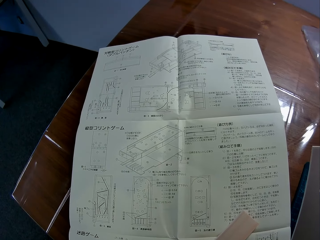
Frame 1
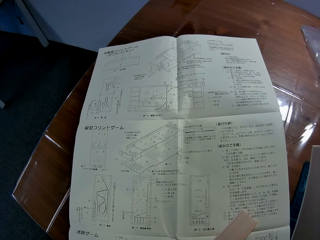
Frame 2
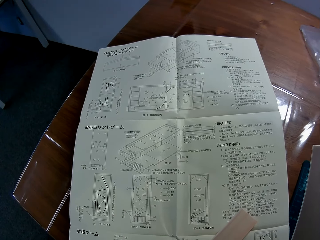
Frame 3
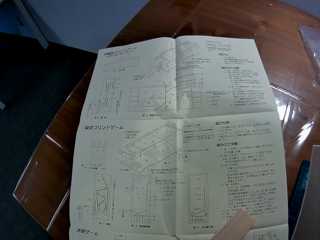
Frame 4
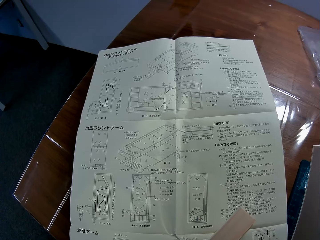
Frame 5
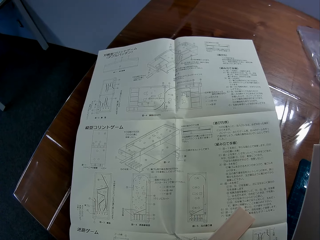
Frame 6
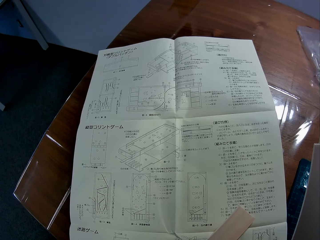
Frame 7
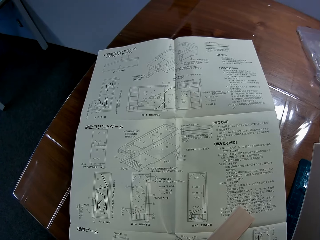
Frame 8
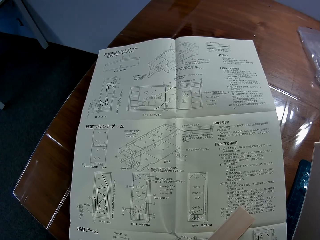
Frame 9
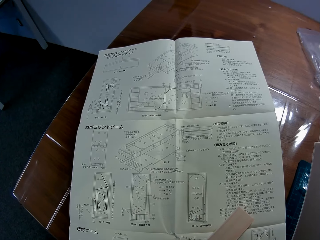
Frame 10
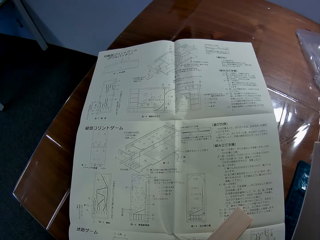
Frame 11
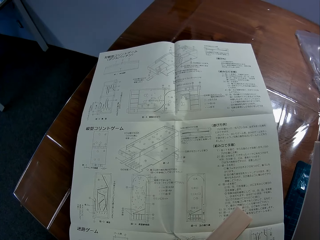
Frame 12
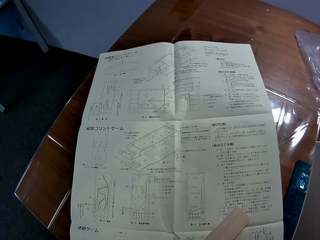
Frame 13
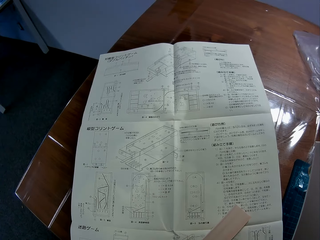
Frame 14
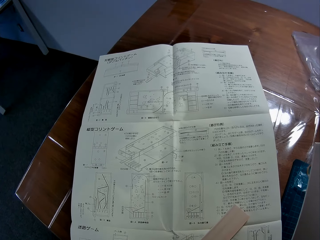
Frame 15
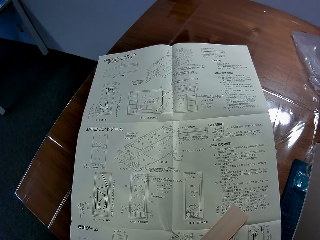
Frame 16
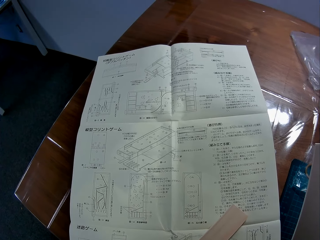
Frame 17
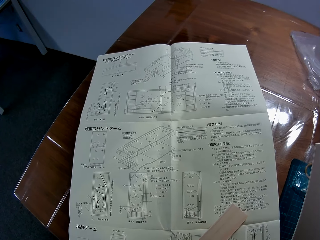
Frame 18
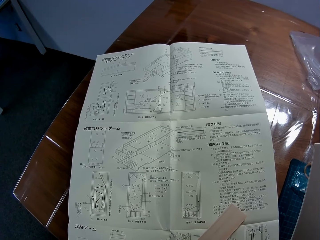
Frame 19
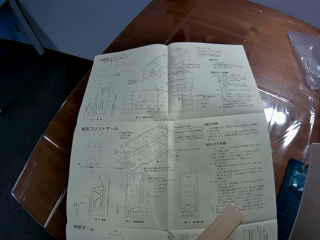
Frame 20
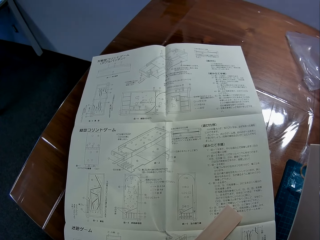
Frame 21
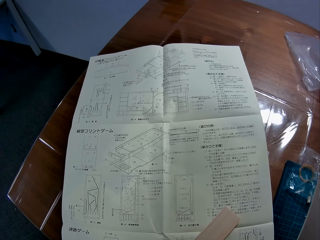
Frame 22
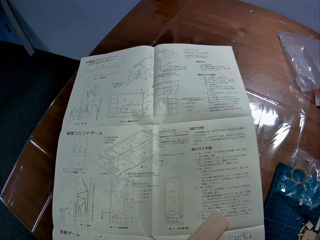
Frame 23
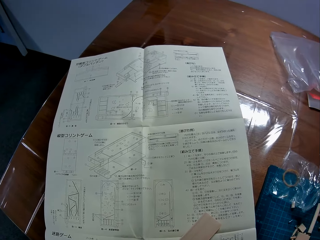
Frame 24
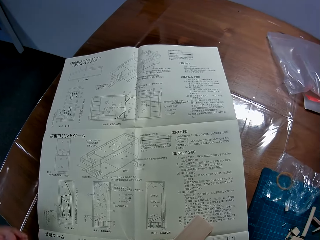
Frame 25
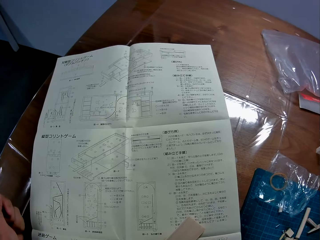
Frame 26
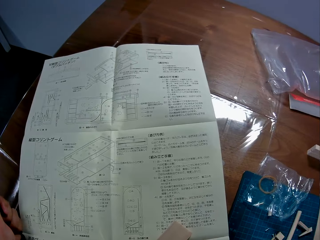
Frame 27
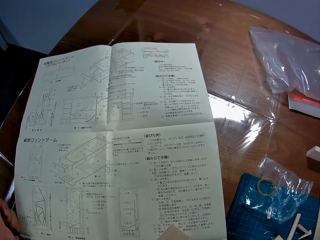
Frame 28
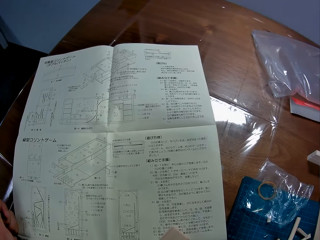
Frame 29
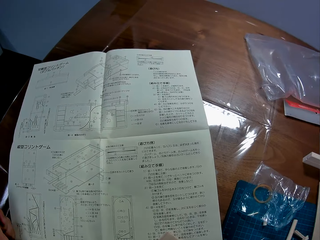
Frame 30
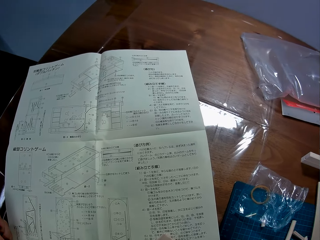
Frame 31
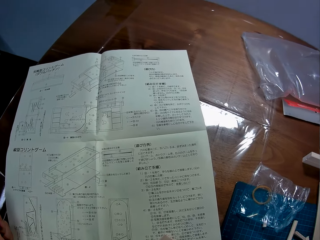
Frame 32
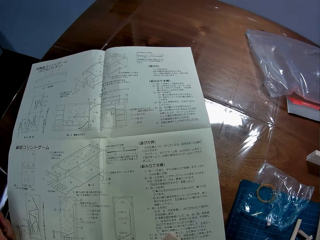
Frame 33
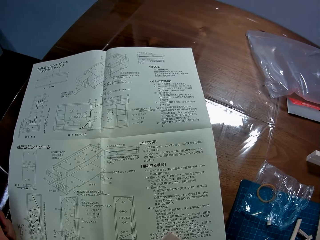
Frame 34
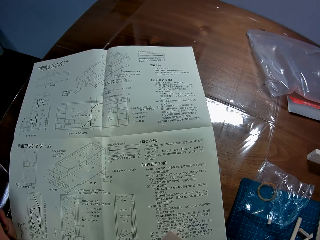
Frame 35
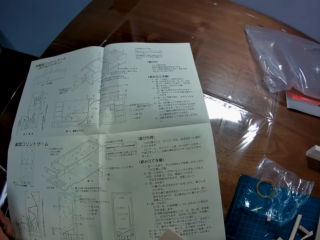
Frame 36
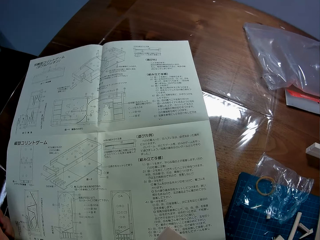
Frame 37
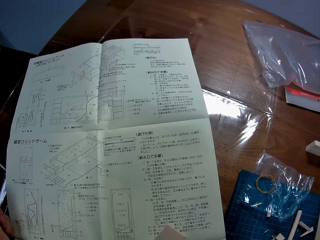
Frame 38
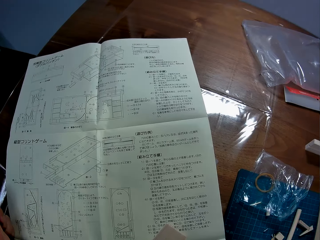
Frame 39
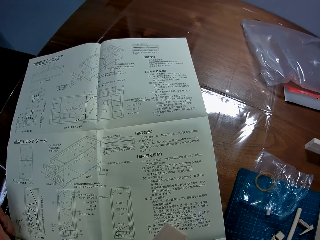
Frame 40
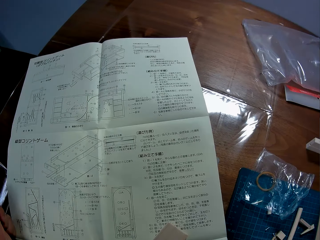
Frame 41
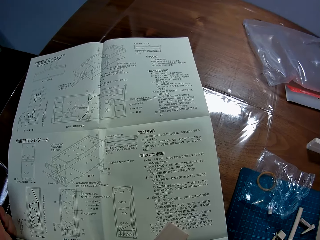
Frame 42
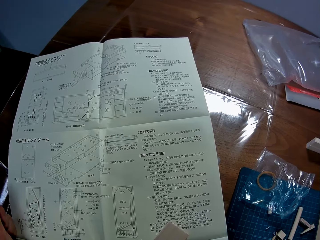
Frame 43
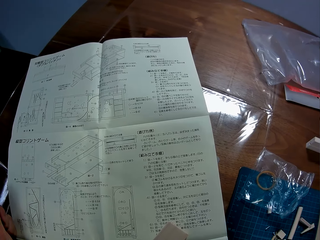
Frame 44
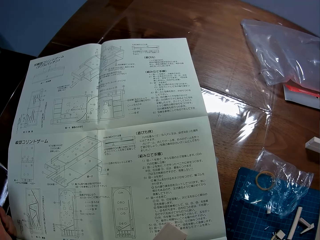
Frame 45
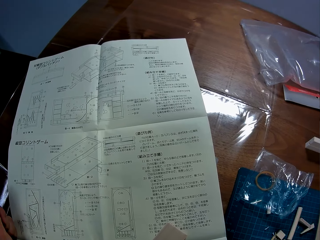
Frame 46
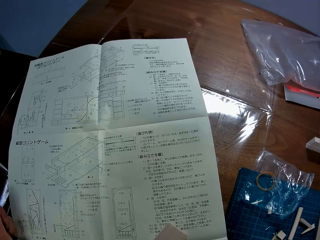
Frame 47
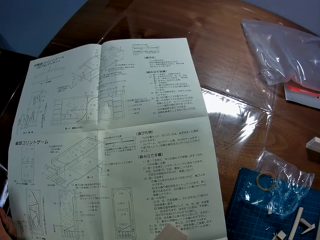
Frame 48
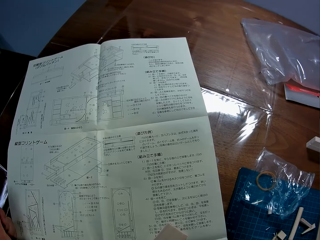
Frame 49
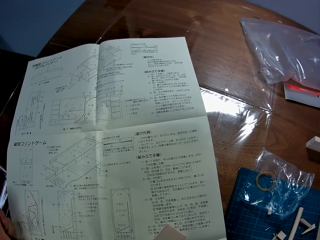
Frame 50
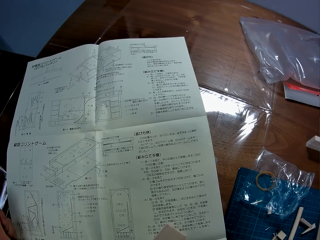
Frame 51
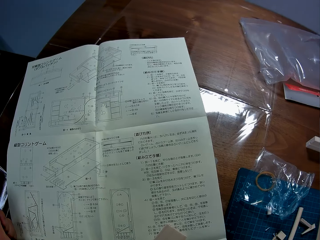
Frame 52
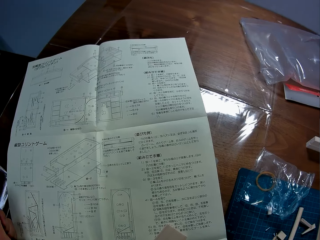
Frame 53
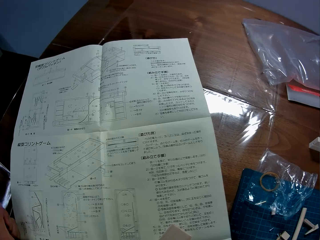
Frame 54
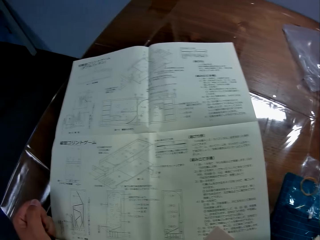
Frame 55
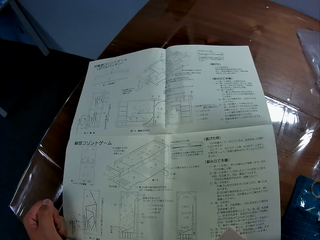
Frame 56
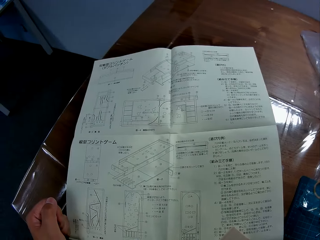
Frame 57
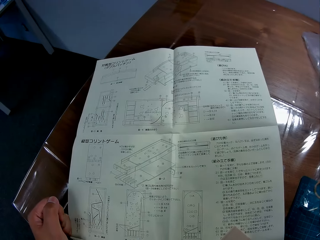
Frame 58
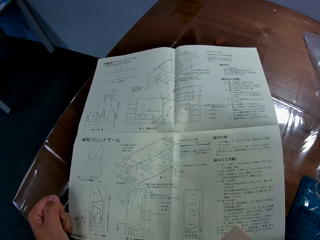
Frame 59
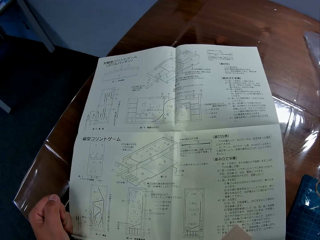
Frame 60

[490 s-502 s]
The camera wearer places his left fist on the table. He stares at the blueprint paper on the table.

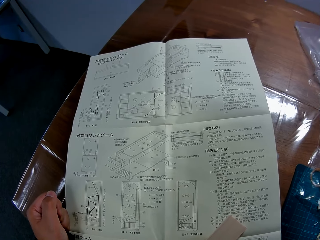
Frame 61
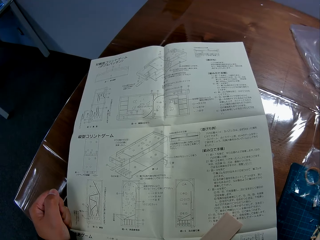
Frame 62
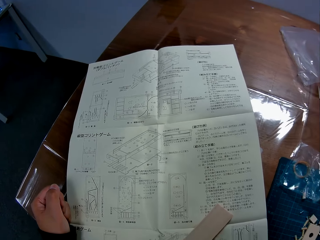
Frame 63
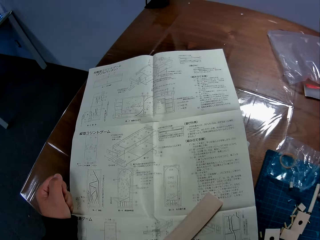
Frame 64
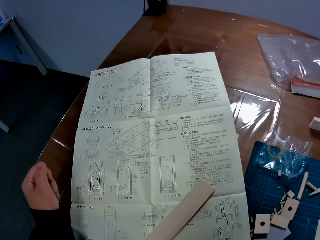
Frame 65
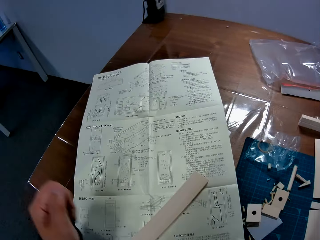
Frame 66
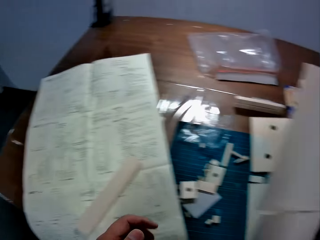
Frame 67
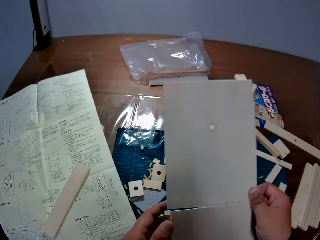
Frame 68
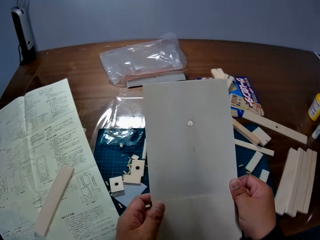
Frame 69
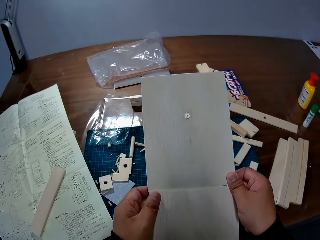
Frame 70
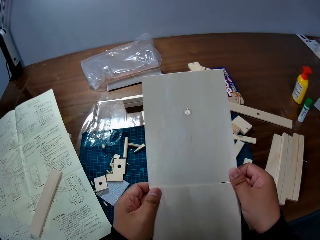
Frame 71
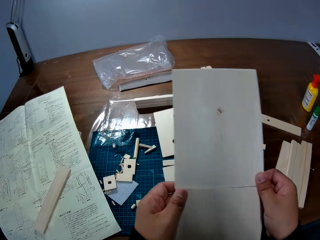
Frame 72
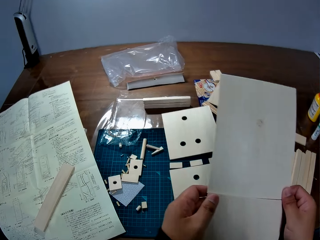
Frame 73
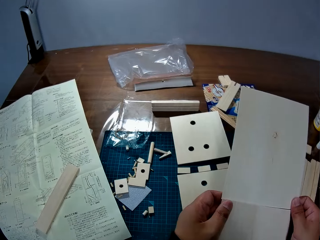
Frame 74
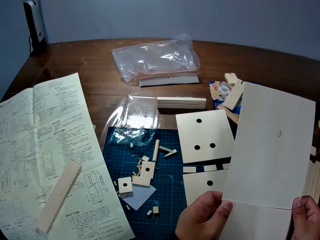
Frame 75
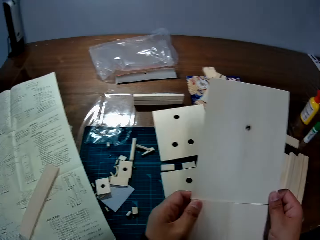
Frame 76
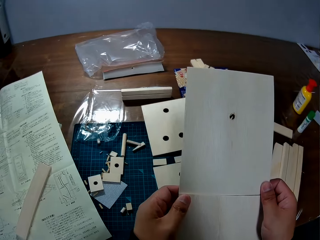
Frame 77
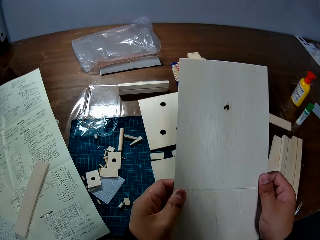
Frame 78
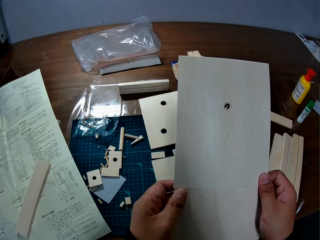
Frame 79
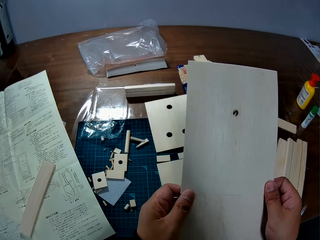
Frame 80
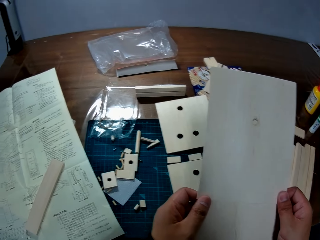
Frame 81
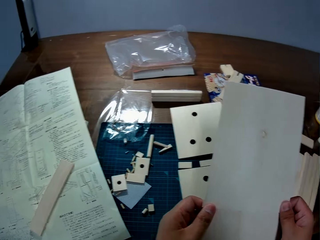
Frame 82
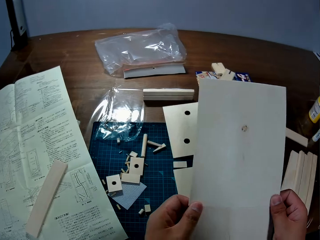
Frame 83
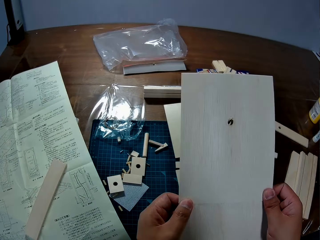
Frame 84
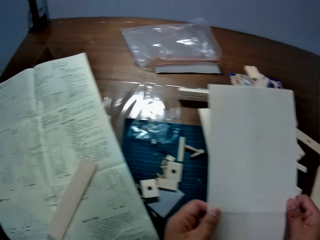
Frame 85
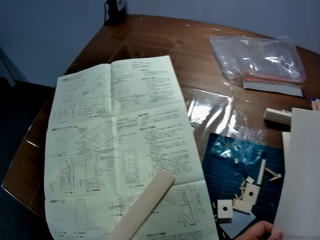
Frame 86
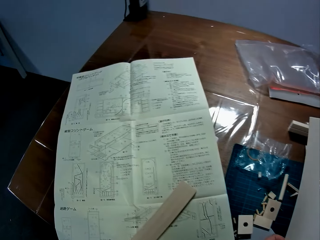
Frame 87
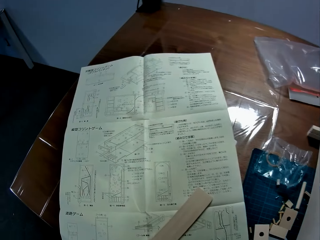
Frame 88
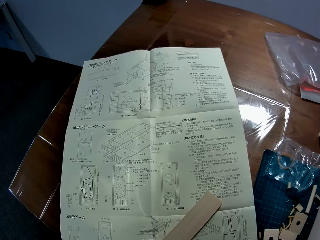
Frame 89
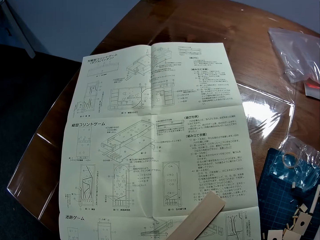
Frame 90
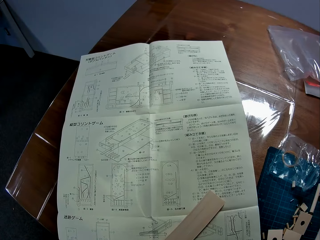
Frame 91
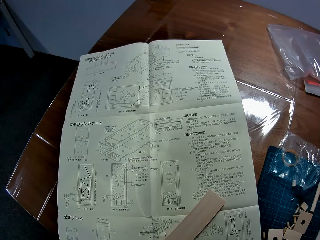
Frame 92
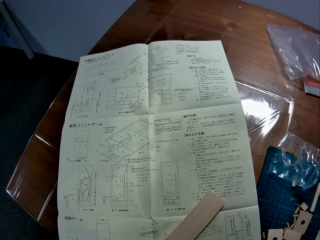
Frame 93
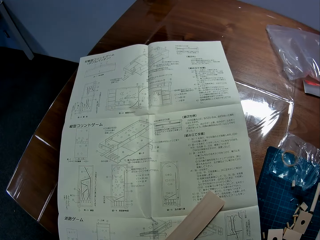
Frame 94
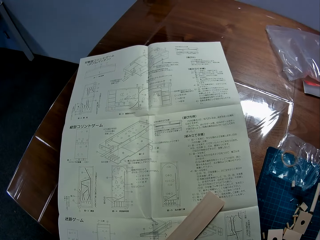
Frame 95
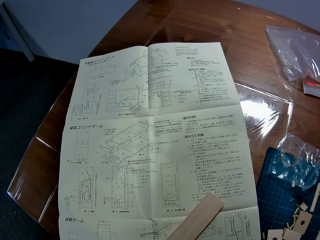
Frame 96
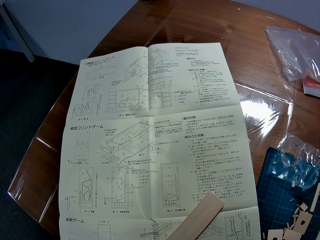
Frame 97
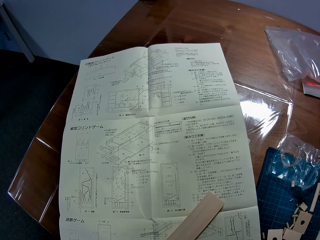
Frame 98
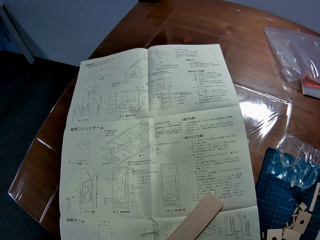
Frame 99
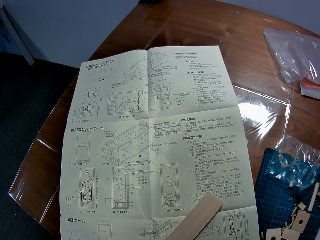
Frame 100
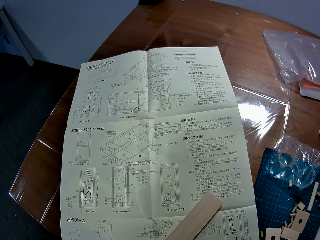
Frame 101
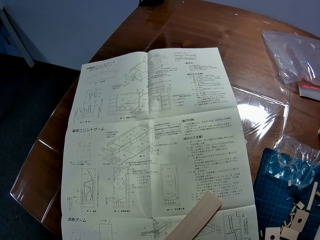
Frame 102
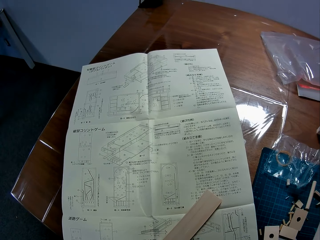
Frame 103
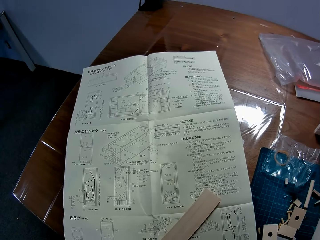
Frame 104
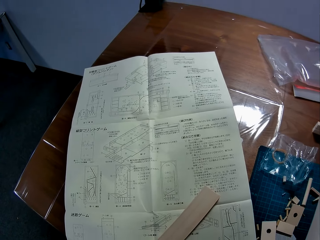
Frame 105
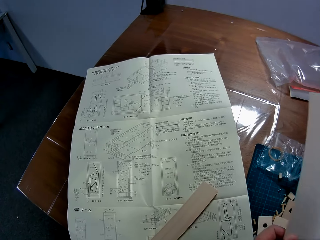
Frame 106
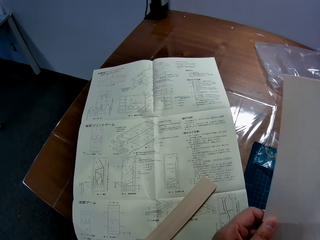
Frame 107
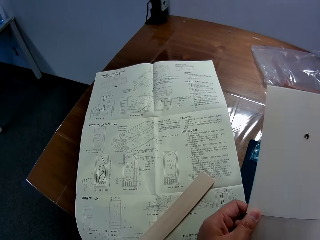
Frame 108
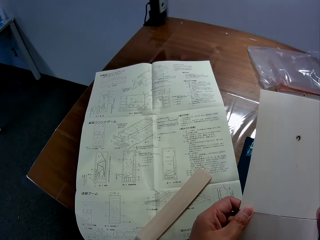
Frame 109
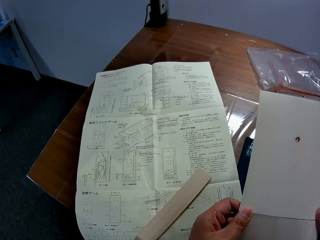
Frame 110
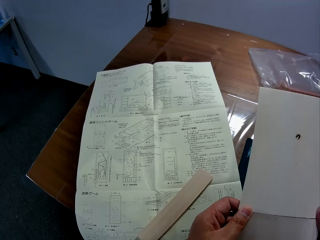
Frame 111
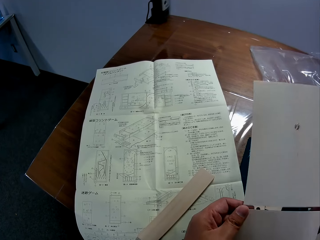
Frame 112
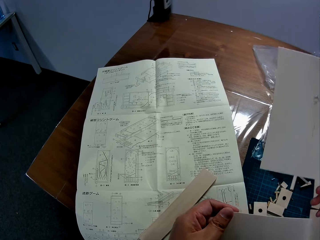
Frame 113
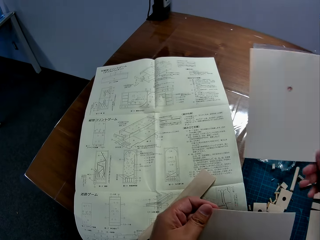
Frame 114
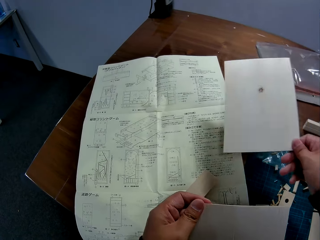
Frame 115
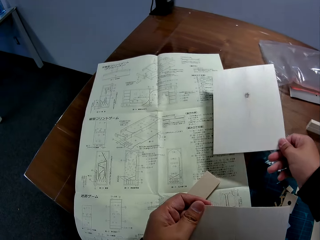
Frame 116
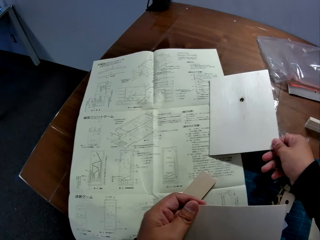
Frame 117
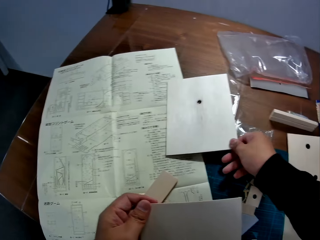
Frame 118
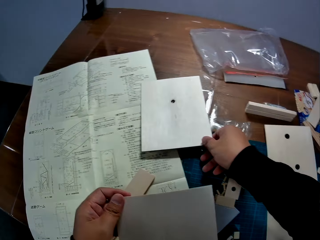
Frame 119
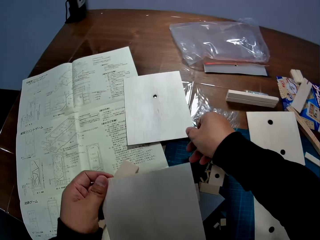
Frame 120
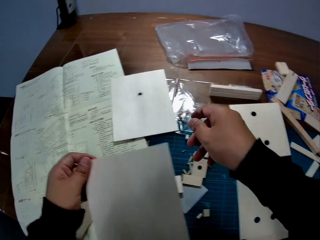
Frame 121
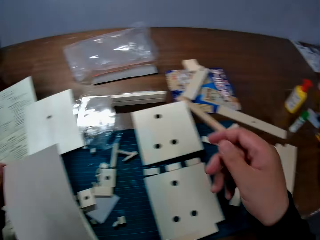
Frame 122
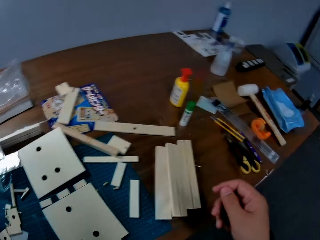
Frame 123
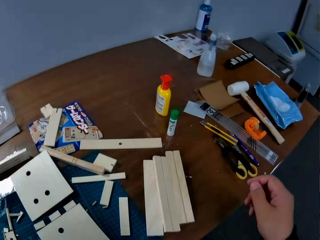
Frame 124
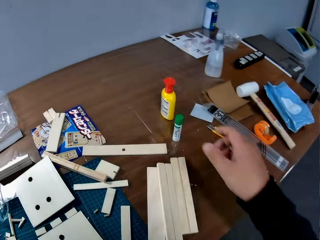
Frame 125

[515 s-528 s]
The camera wearer turns to the wood pieces. He holds the slabs in both his hands. He joins the wood pieces. He turns to the modelling manual. He stares at the blueprint paper on the table. He separates the wood pieces. He drops a wooden slab on the table with his right hand. He turns to the right.
